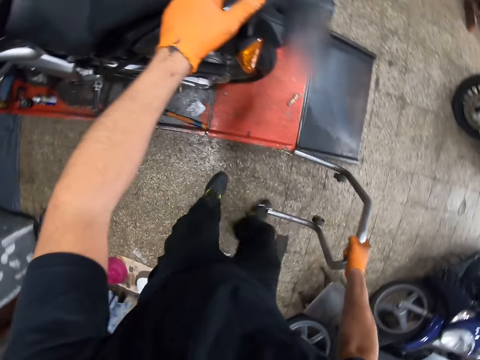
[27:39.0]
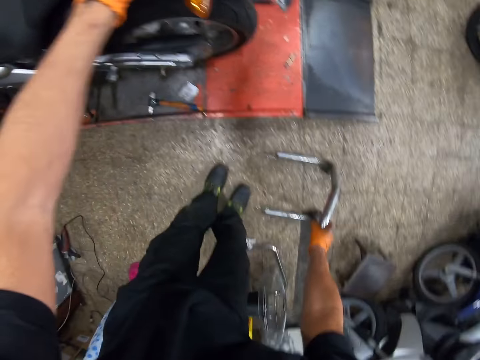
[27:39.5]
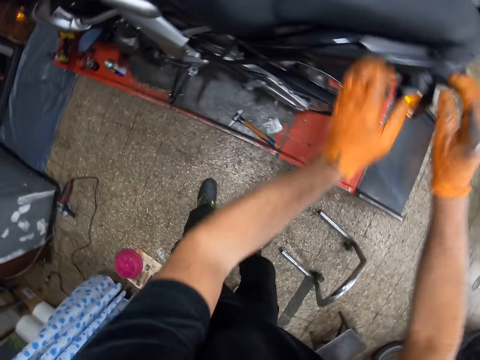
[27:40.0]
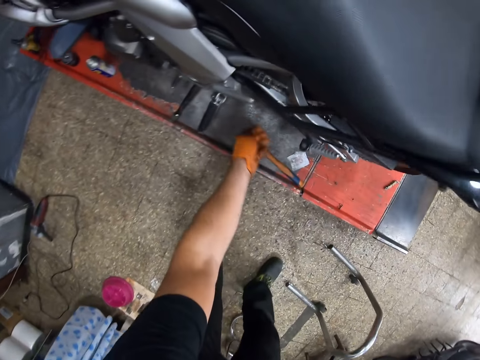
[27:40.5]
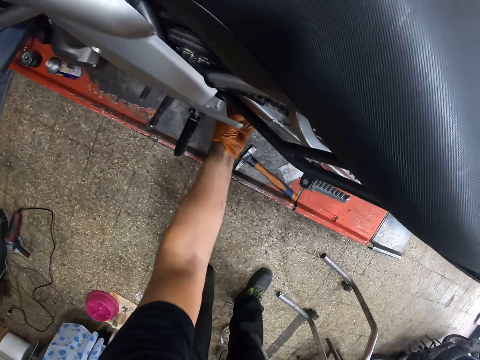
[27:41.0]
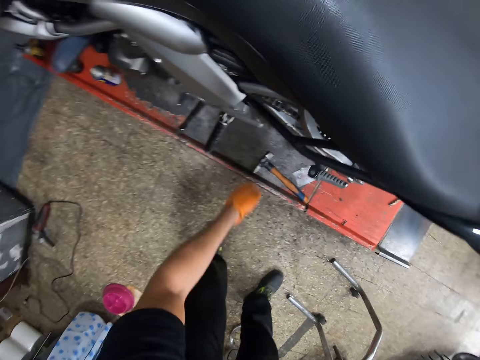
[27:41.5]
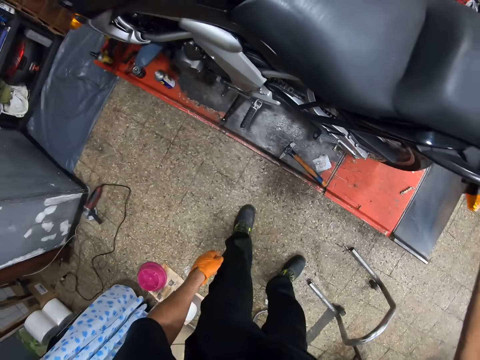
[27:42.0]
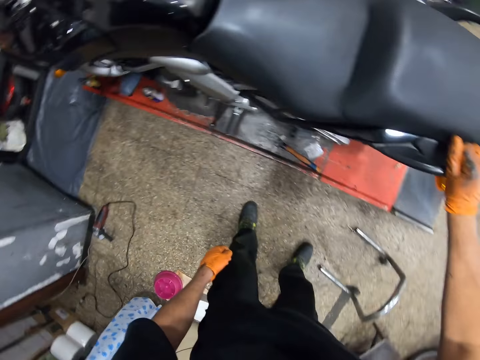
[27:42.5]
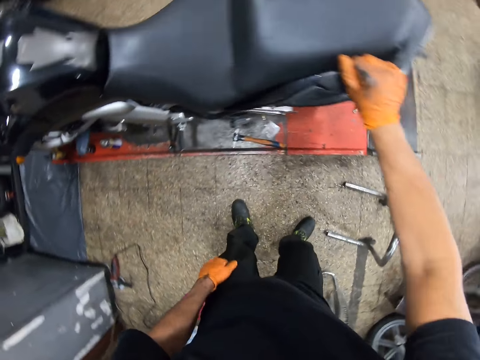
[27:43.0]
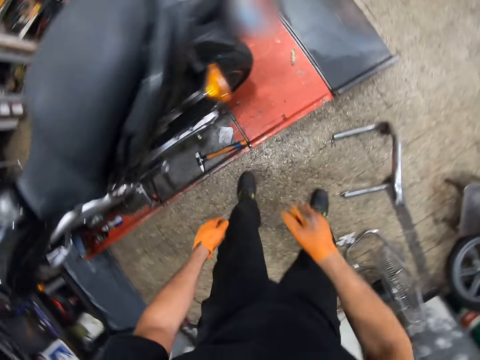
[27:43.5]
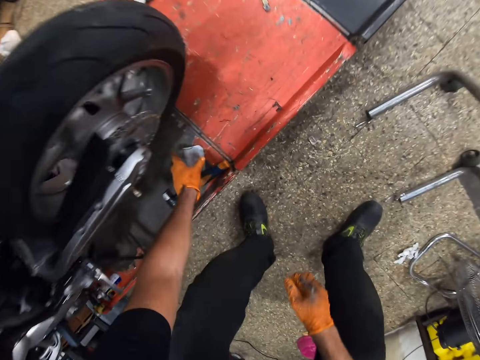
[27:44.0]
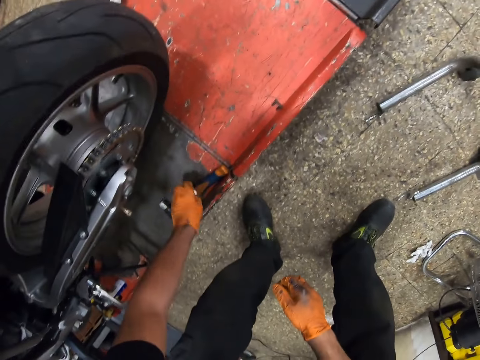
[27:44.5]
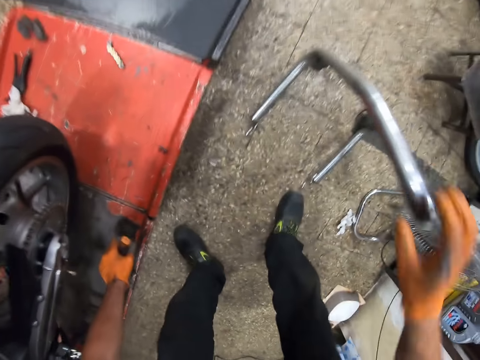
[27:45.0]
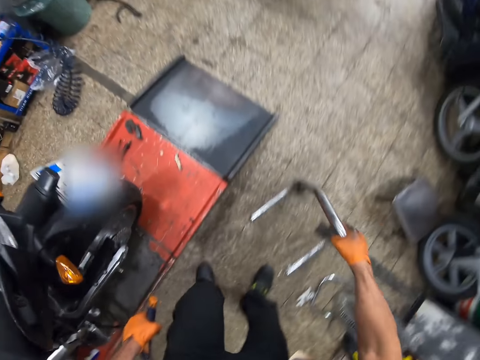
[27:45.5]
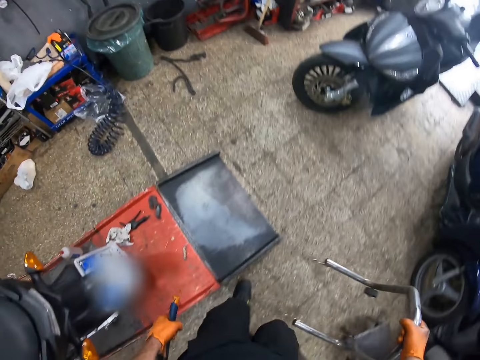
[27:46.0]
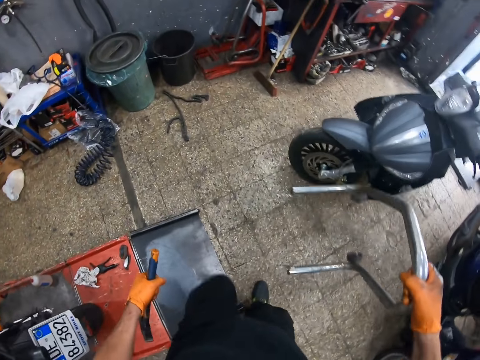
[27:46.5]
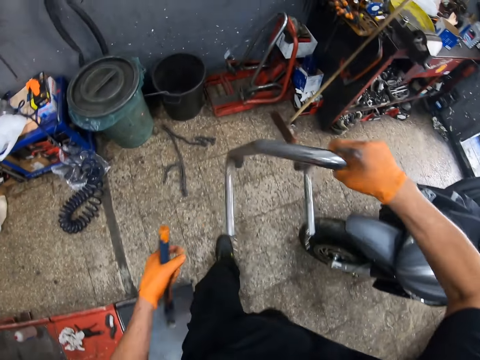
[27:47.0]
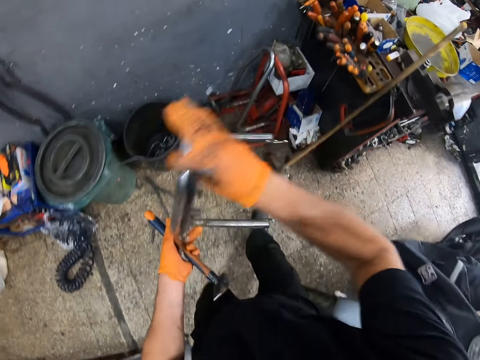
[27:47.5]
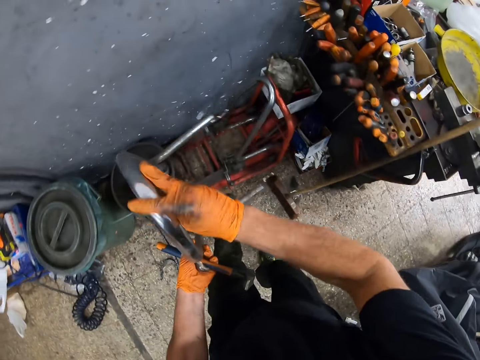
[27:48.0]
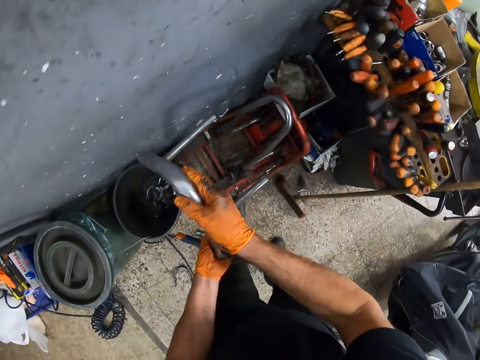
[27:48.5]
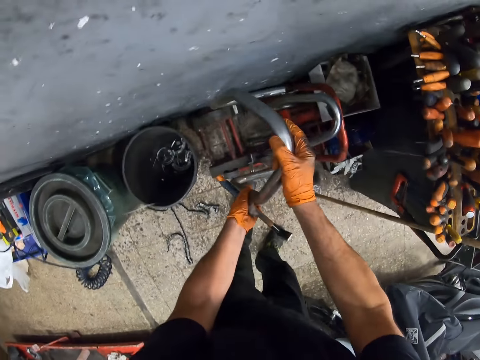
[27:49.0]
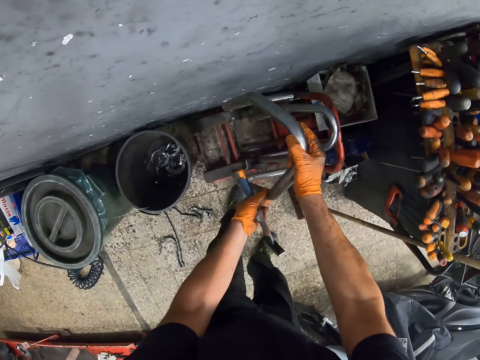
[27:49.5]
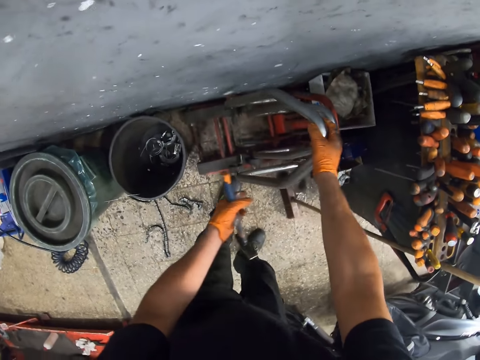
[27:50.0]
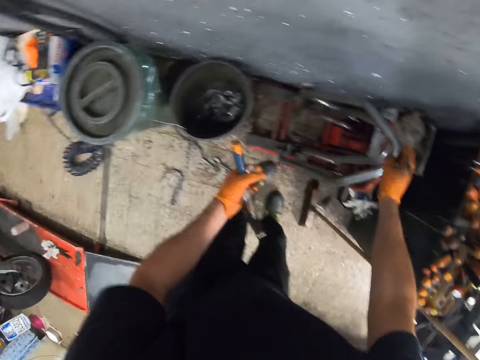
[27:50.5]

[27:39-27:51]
The camera wearer drops the luggage rack on the ground with his right hand. He touches the motorcycle sprocket chain with his left gloved hand. He picks up a hammer from the metal with his left gloved hand. He picks up a paper from the ground with his left gloved hand. He picks up the luggage rack from the ground with his right gloved hand. He carries the metal. He walks towards the workbench with the luggage rack in his right gloved hand. He drops the luggage rack on a trolley with both gloved hands.

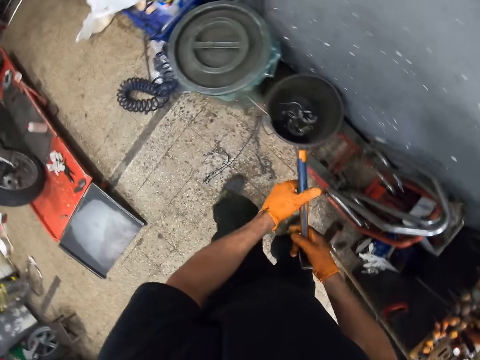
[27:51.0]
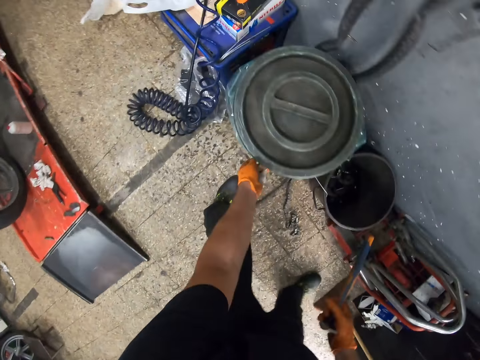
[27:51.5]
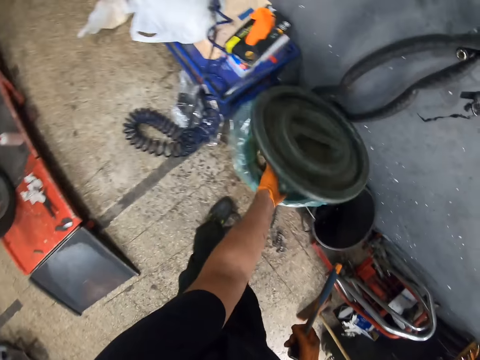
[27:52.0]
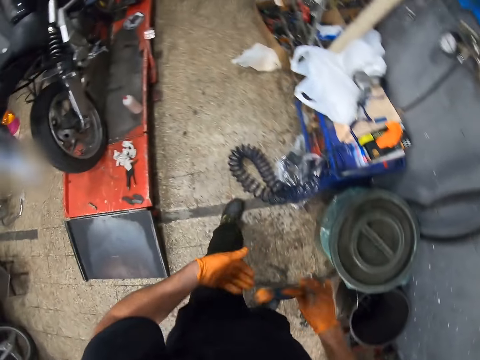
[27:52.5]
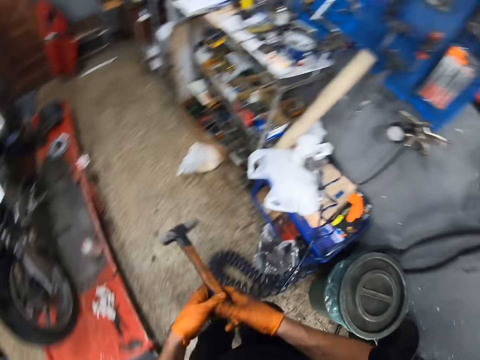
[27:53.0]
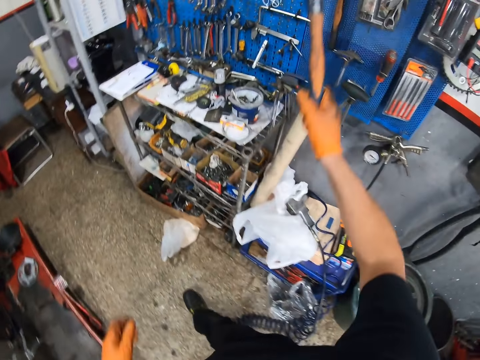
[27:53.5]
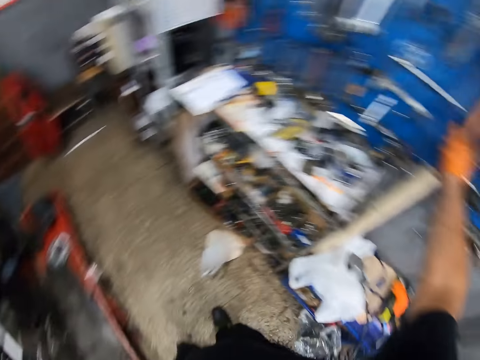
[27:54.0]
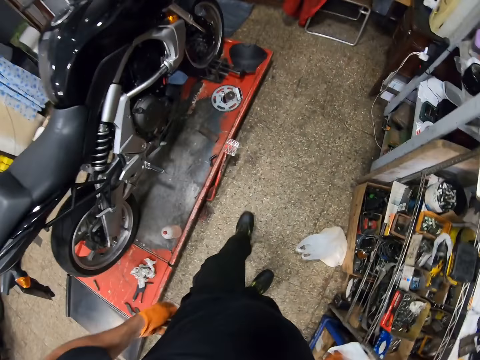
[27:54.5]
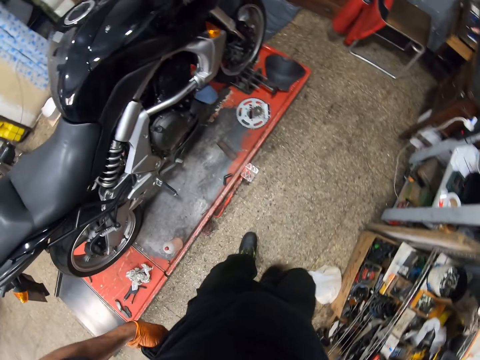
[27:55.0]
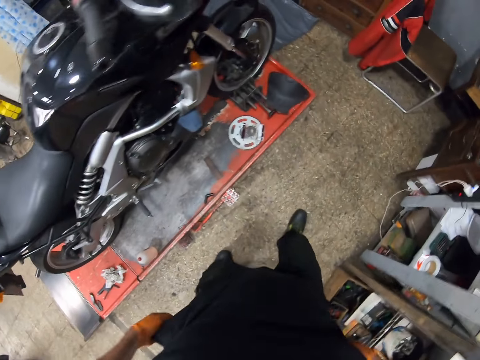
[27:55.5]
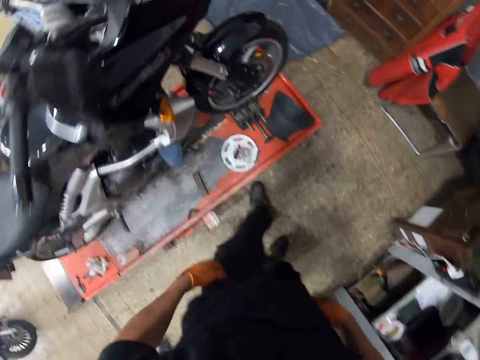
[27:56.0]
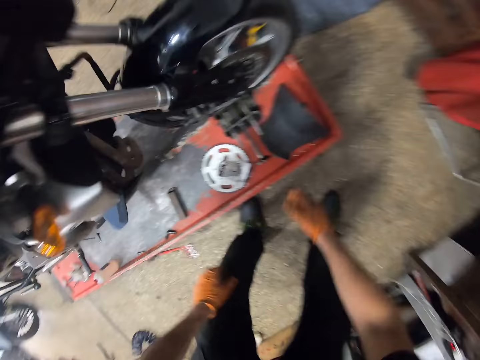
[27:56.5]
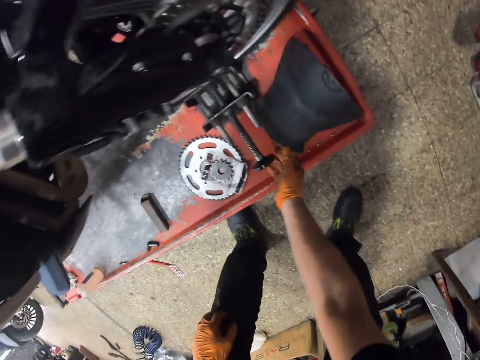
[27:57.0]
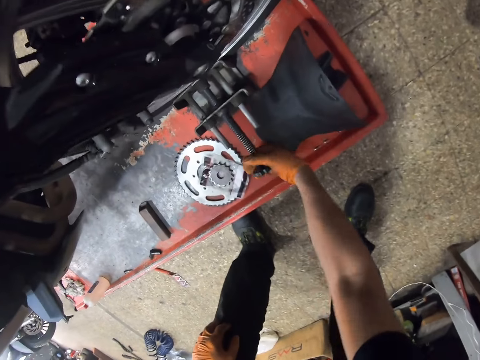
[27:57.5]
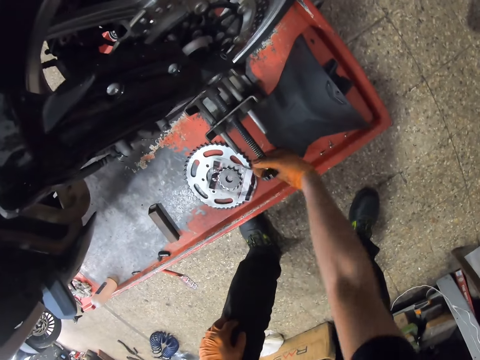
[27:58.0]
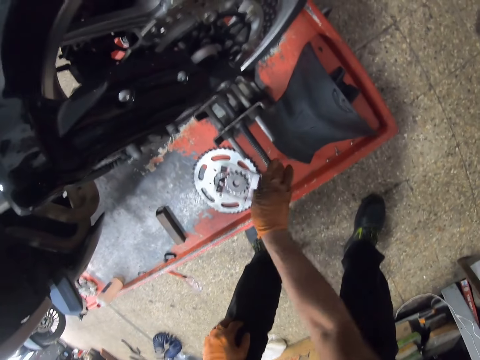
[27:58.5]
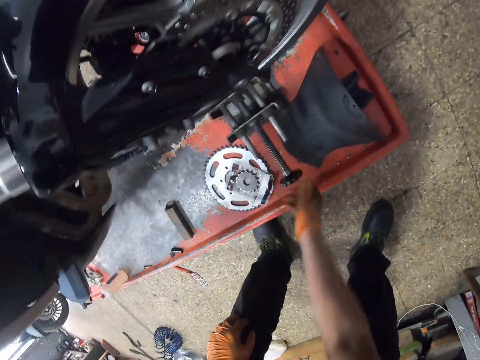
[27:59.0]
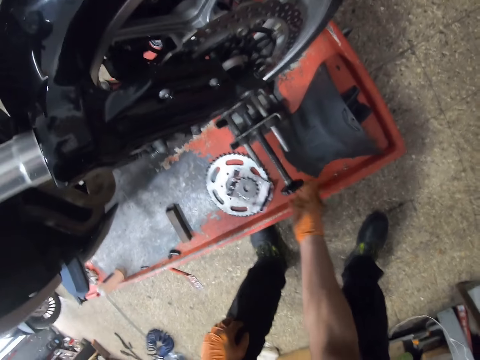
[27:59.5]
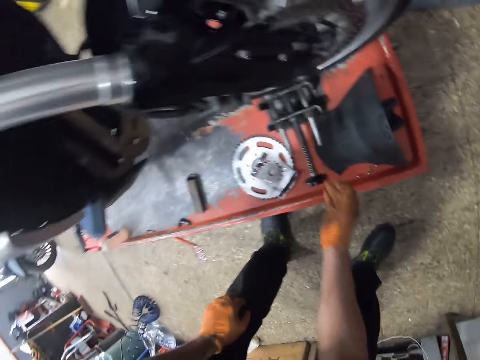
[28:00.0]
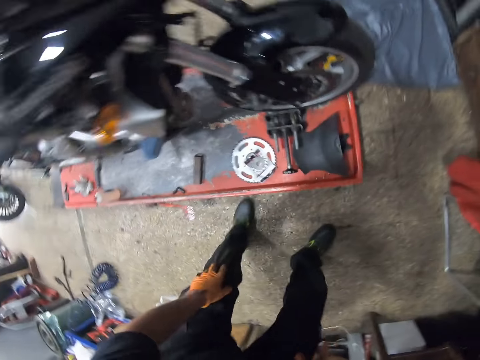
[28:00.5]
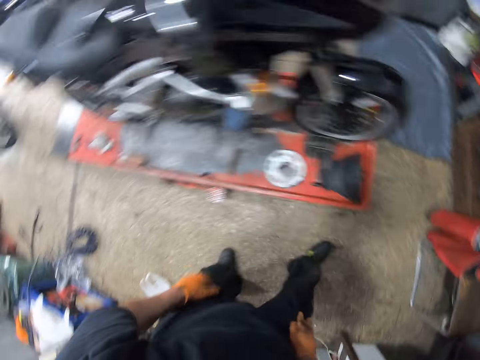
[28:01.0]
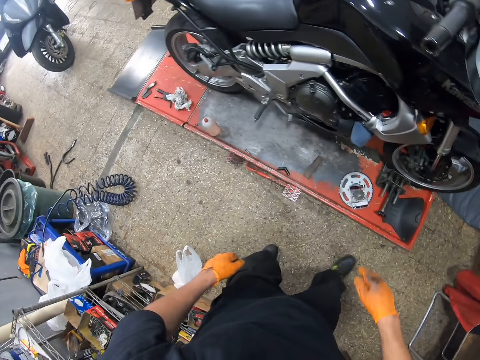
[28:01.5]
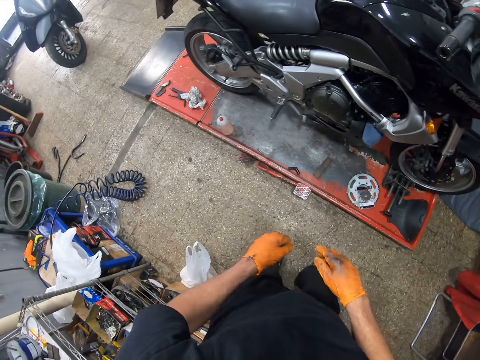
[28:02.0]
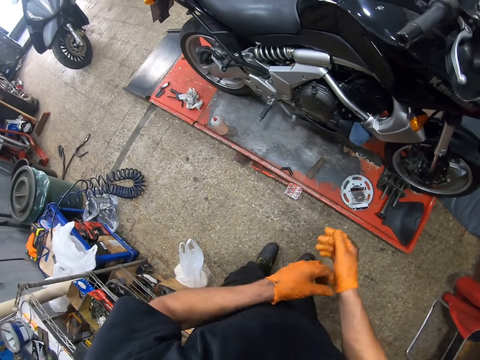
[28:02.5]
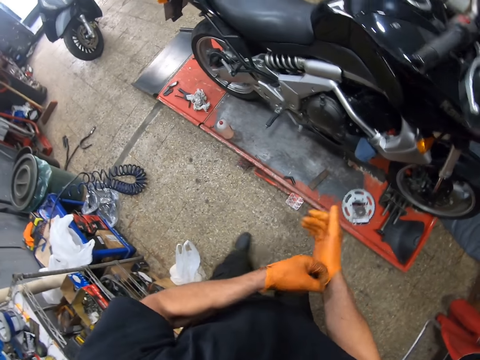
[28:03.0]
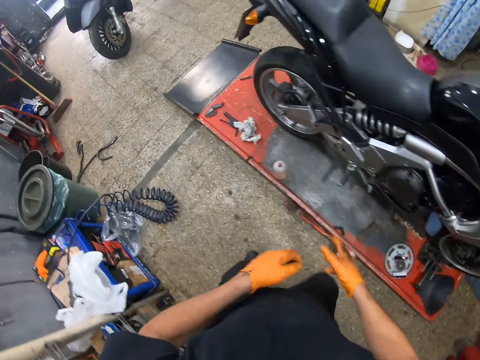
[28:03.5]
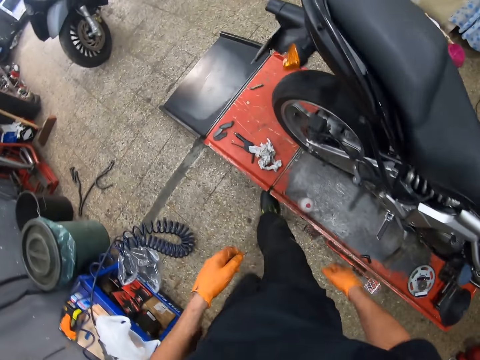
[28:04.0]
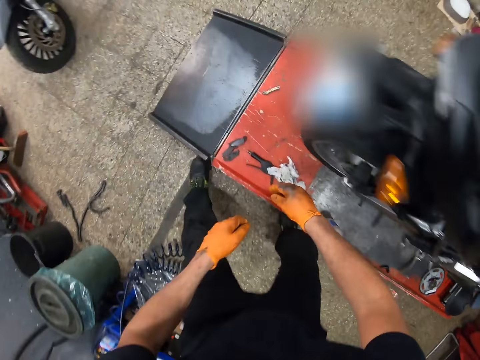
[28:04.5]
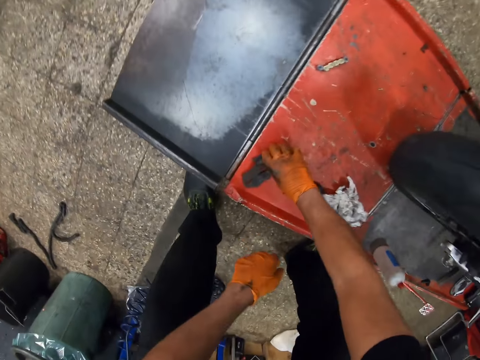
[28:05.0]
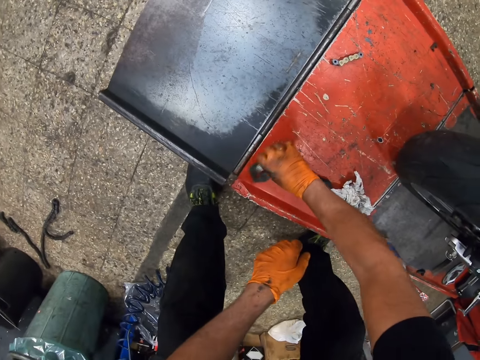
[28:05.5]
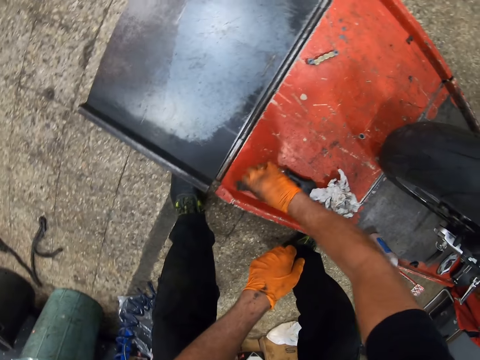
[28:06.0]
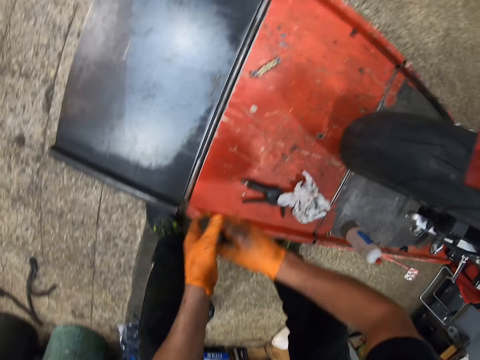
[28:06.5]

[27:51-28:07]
The camera wearer passes the hammer from his left gloved hand to his right gloved hand. He opens a waste bin or trash bin with his left gloved hand. He throws the paper into the trash bin, closes the trash bin and walks around the garage. He hangs the hammer on the wall. He drops the hammer in a tool shed with his right gloved hand. He turns around and walks around the garage. He holds the bolt with his right gloved hand. He unfastens the nut. He screws the bolt with his right gloved hand. He turns around. He adjusts his right gloved hand with his left gloved hand. He walks towards the metal. He picks a magnet from the metal with his right gloved hand.
